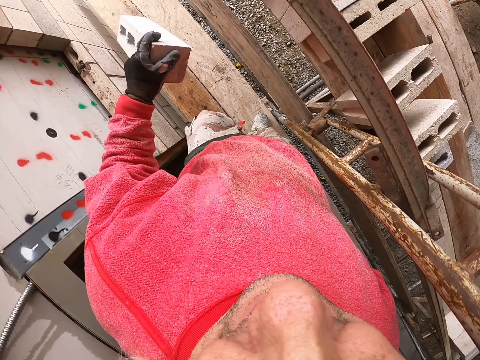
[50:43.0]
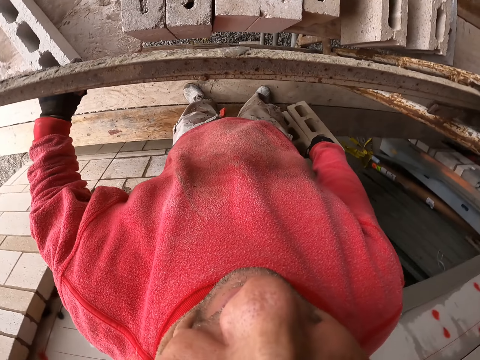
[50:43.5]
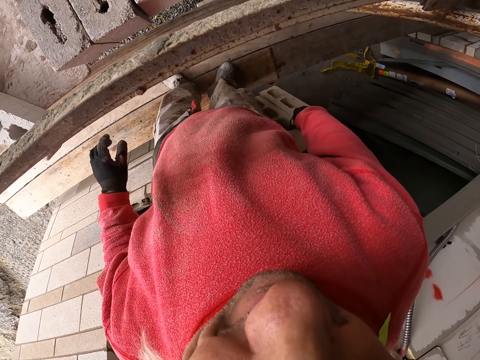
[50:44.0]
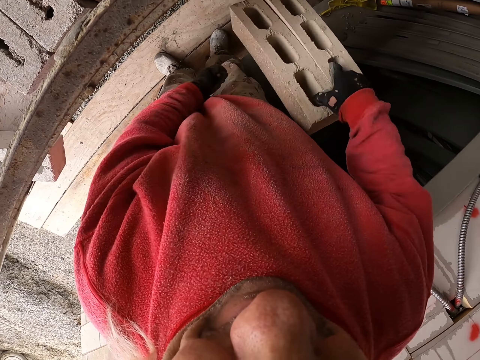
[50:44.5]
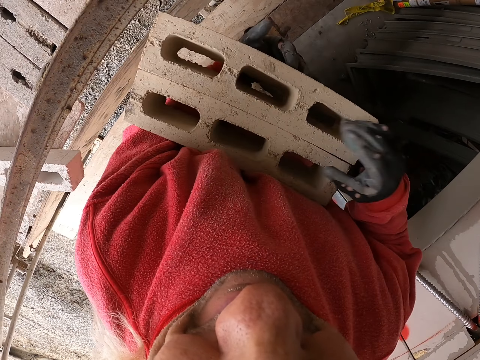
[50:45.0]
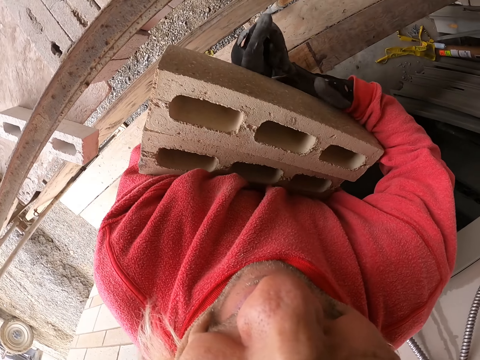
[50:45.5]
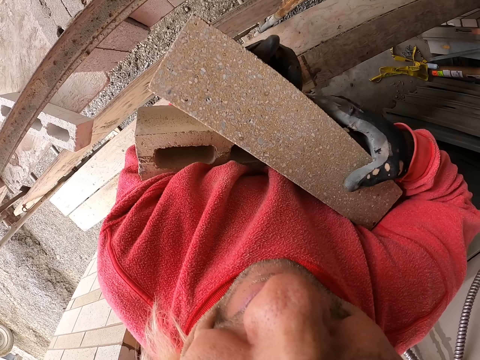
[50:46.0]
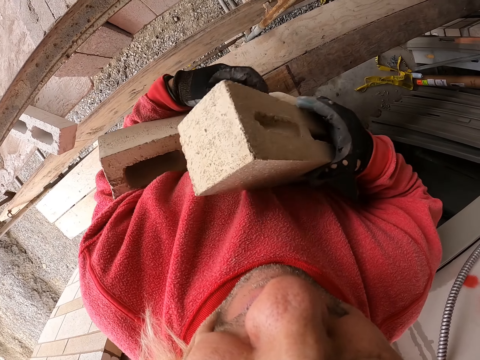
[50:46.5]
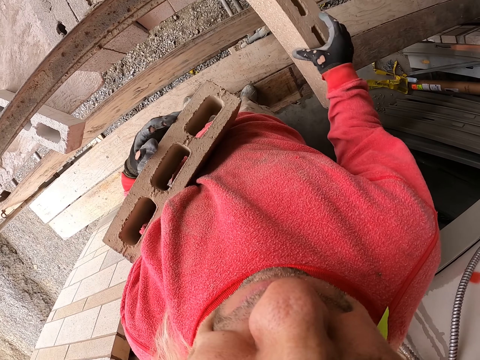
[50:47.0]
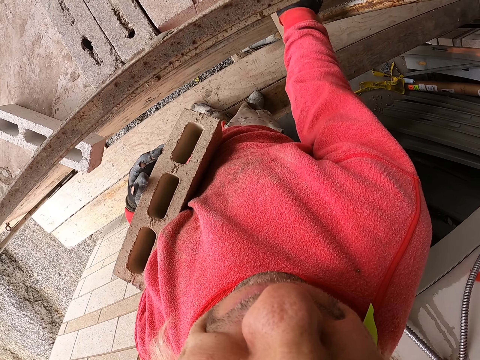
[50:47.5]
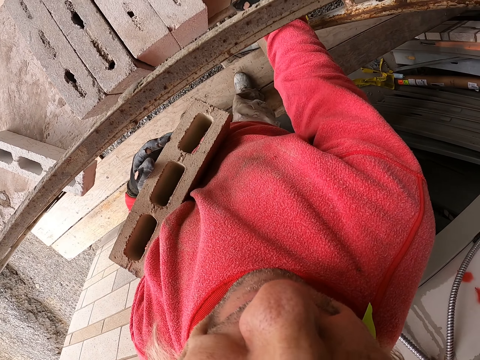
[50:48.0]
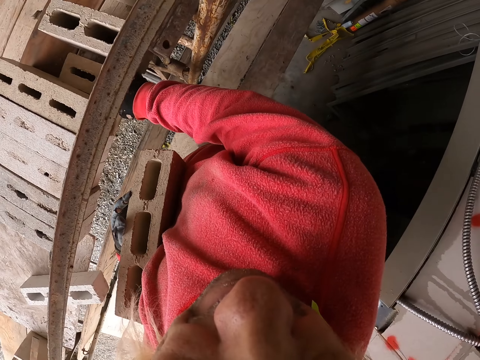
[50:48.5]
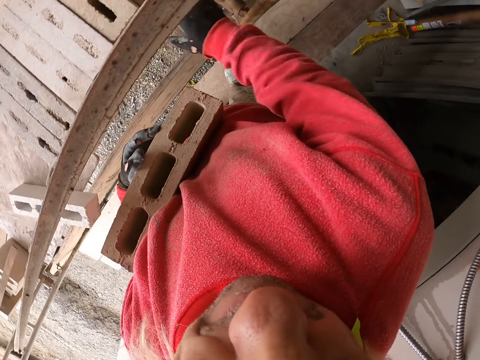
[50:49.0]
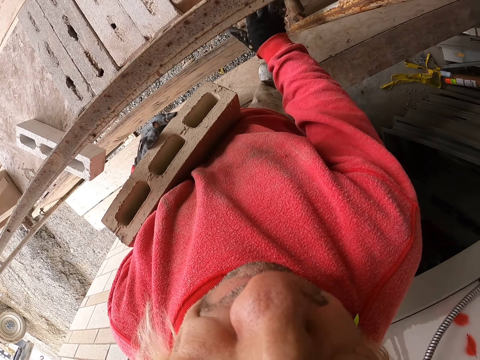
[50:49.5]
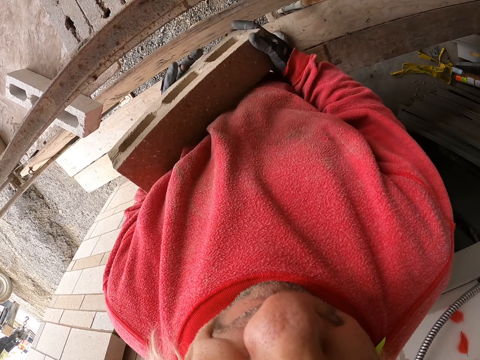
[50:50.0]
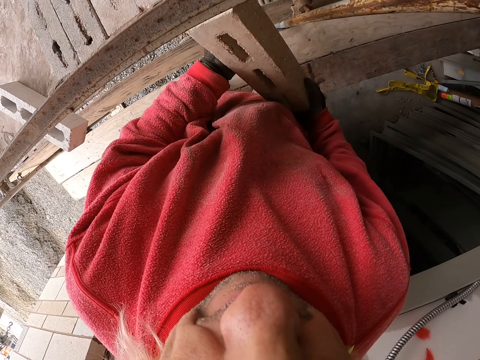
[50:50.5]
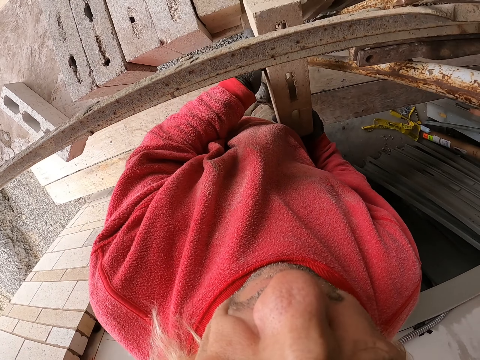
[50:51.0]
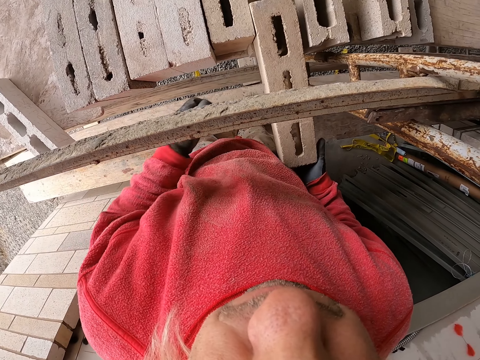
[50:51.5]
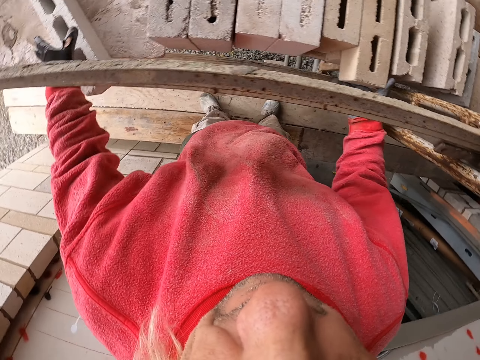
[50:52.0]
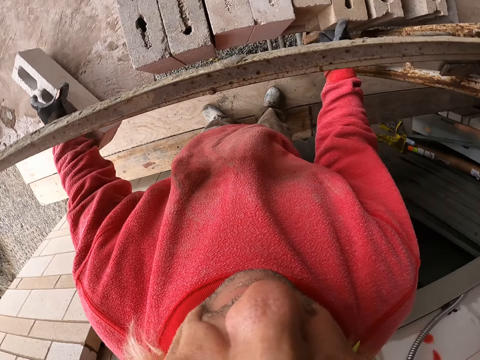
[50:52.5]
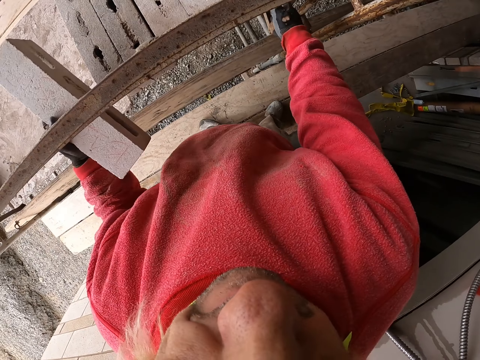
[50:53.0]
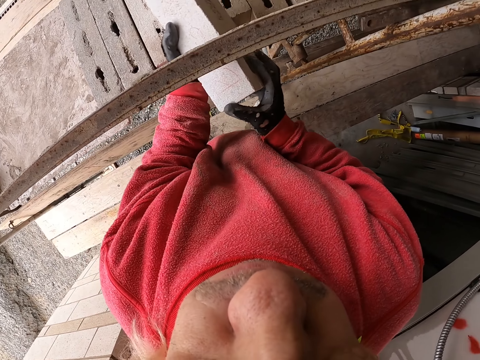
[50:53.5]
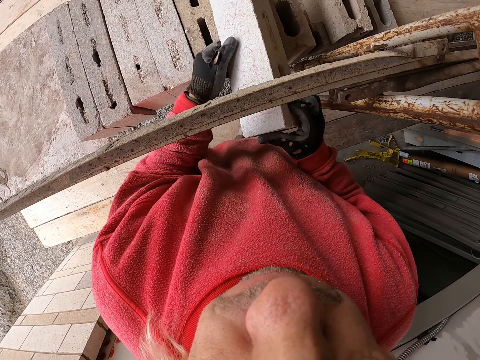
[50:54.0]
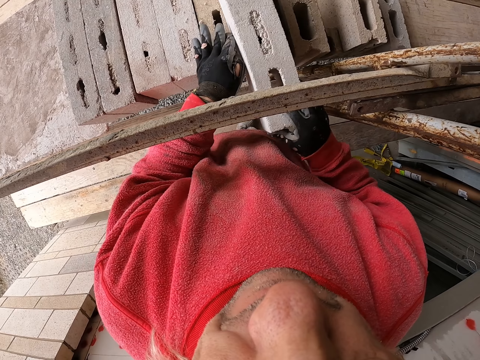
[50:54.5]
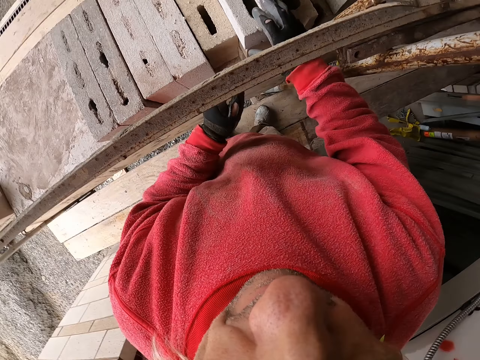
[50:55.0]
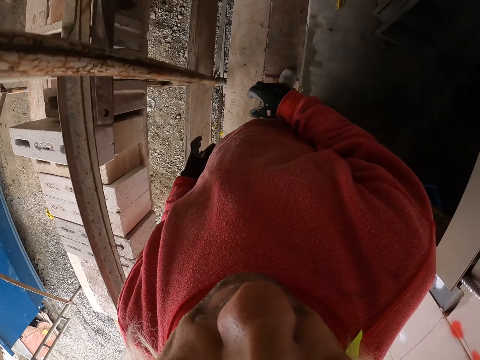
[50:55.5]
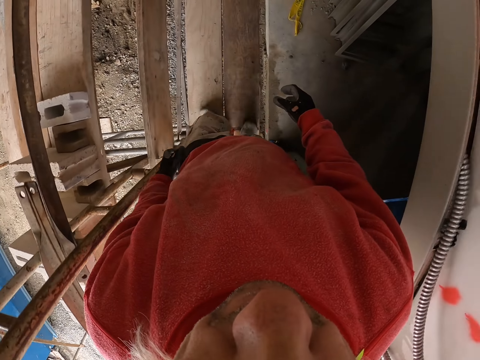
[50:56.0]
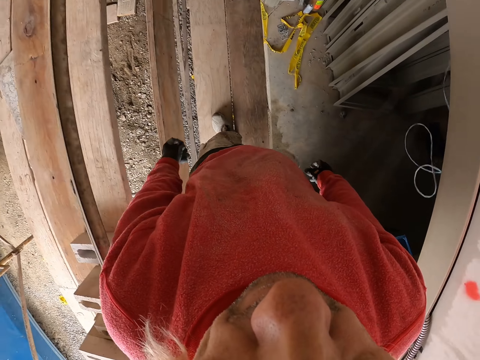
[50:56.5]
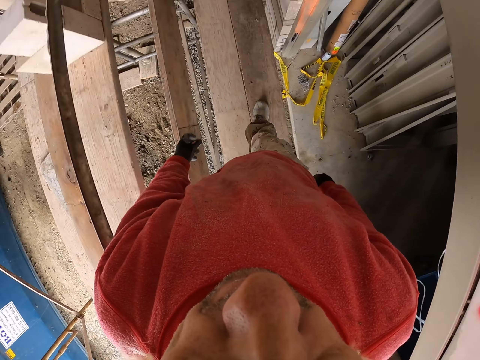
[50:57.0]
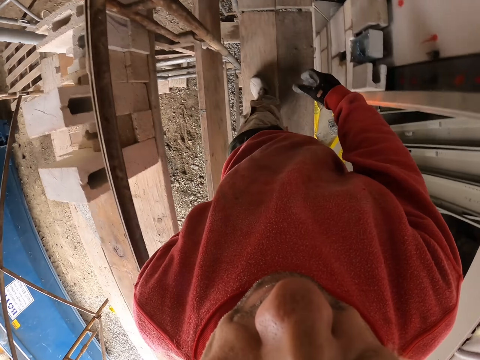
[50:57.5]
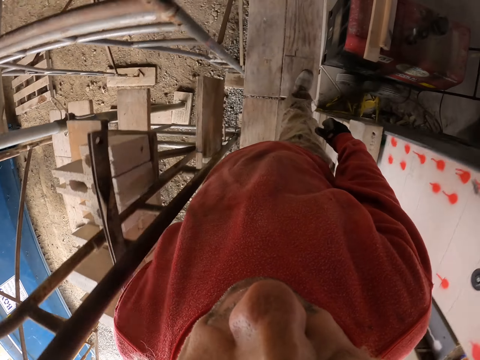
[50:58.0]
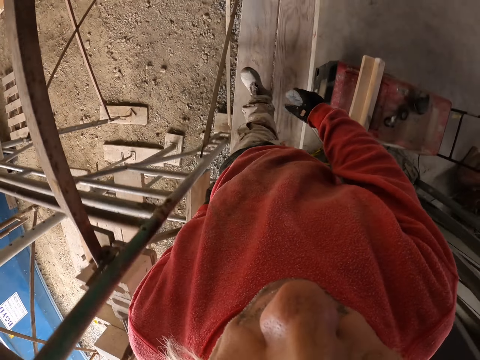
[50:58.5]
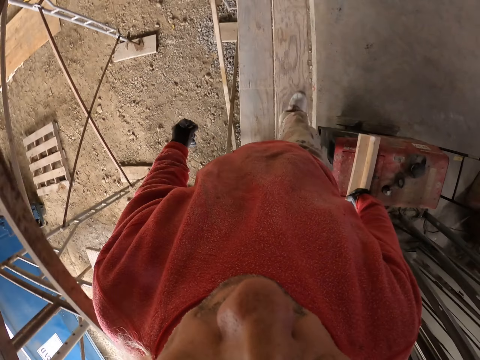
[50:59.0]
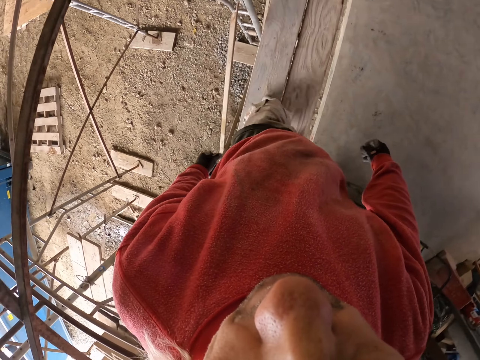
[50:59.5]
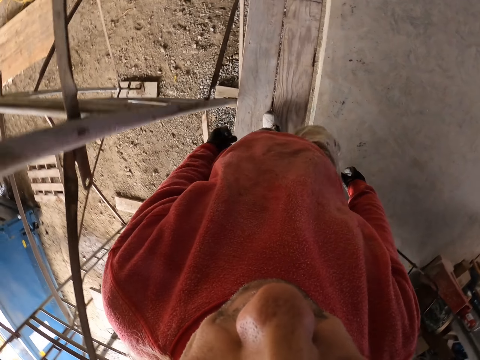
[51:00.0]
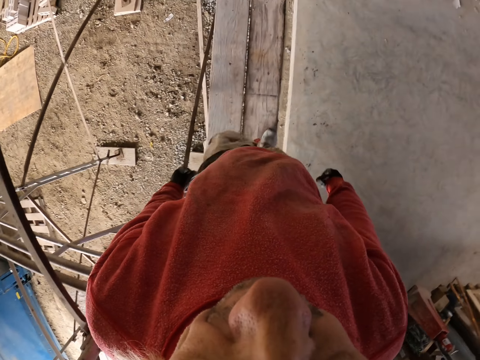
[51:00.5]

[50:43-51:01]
The camera wearer touches the bricks. They put the bricks on the wood. They walk in the construction site.

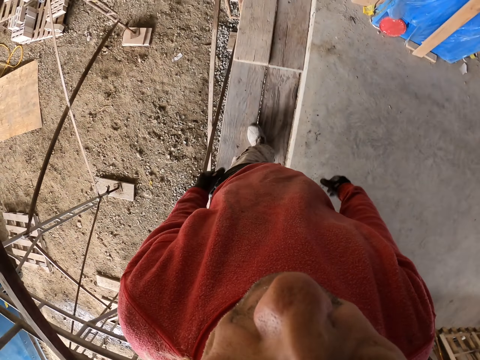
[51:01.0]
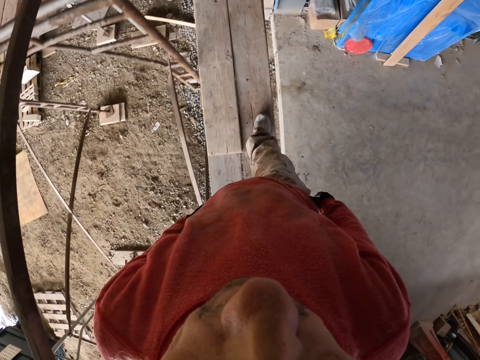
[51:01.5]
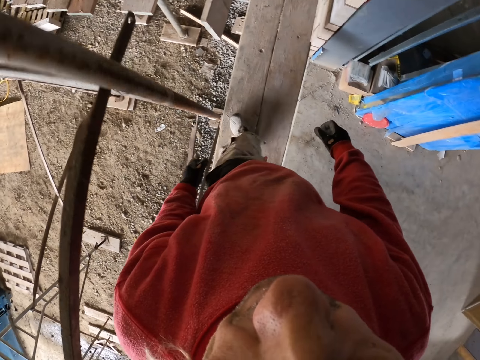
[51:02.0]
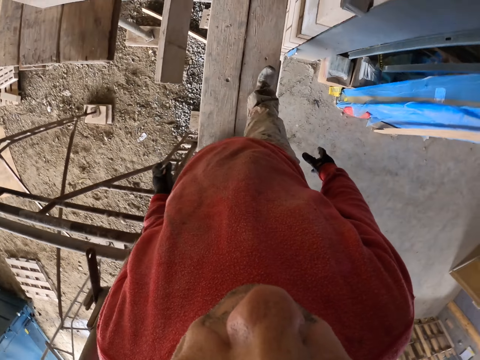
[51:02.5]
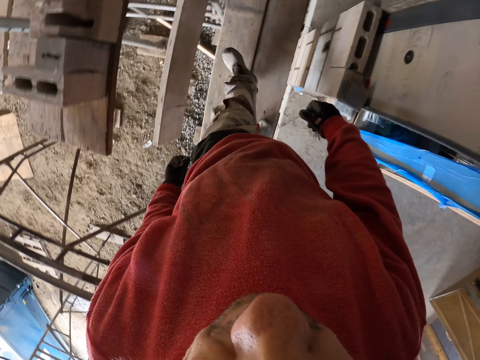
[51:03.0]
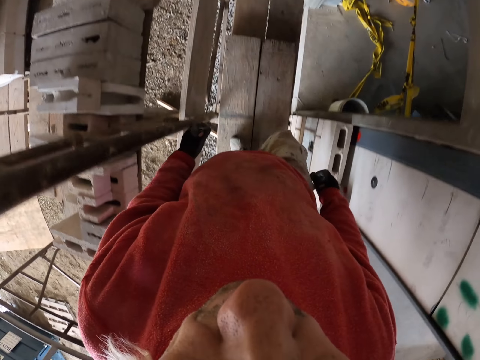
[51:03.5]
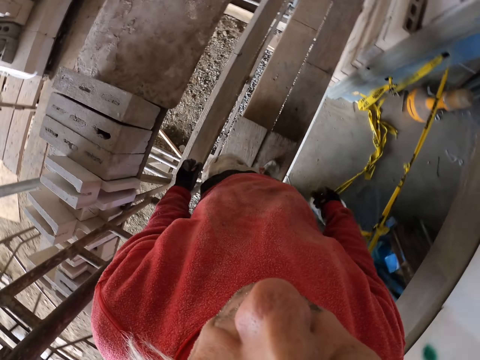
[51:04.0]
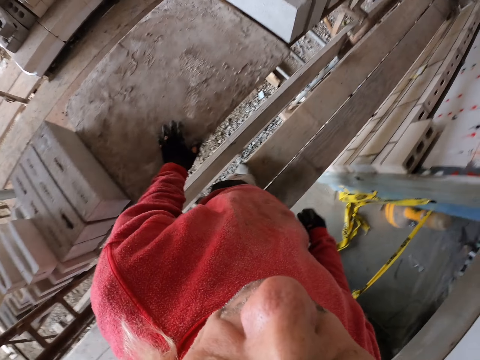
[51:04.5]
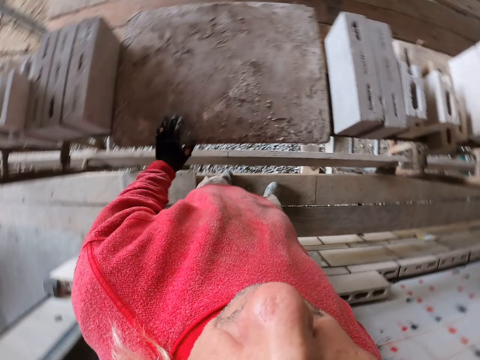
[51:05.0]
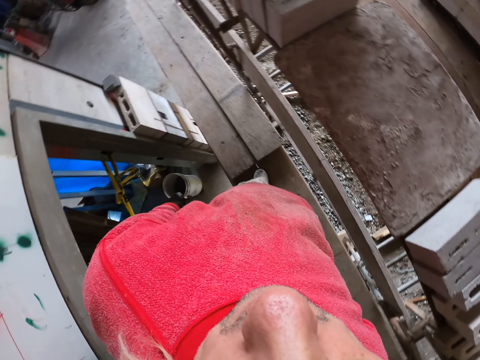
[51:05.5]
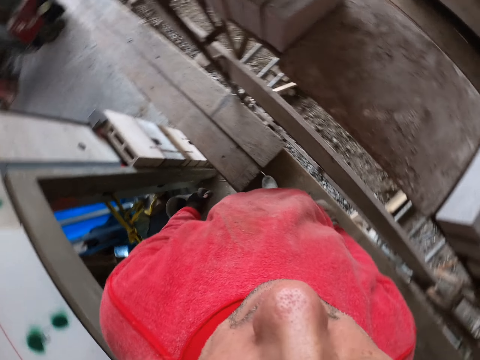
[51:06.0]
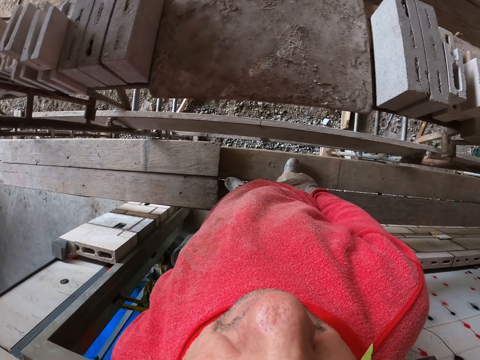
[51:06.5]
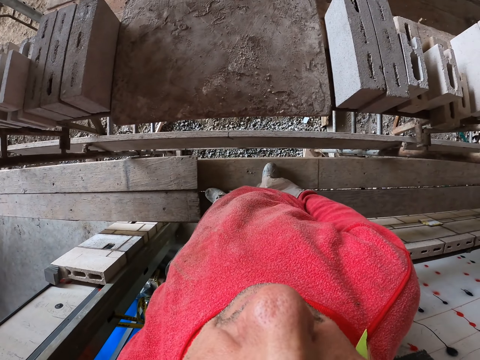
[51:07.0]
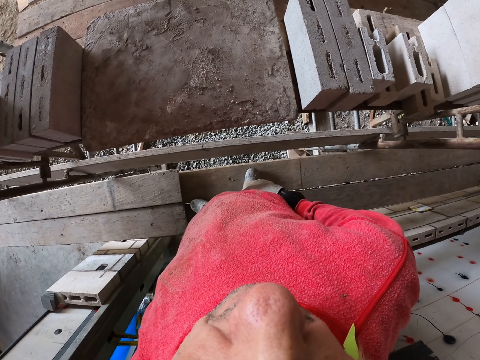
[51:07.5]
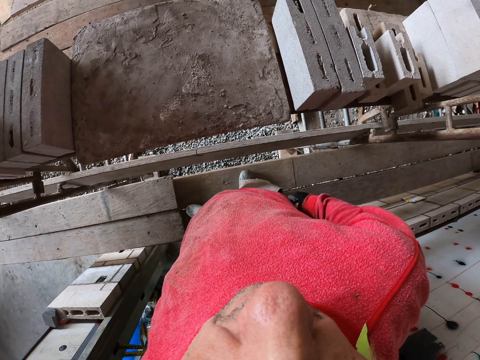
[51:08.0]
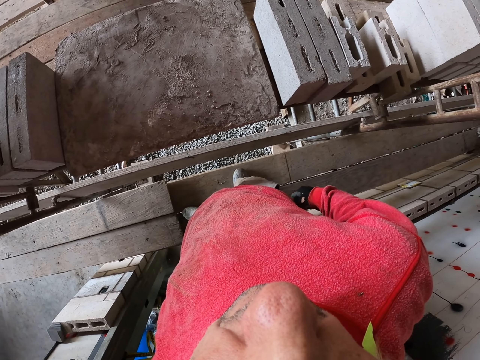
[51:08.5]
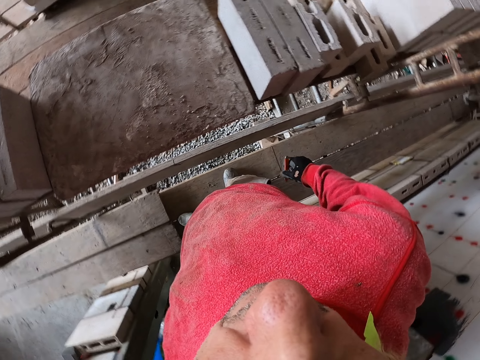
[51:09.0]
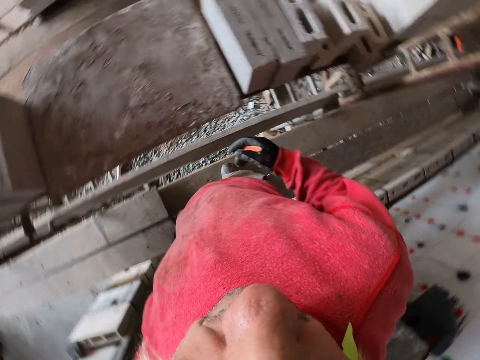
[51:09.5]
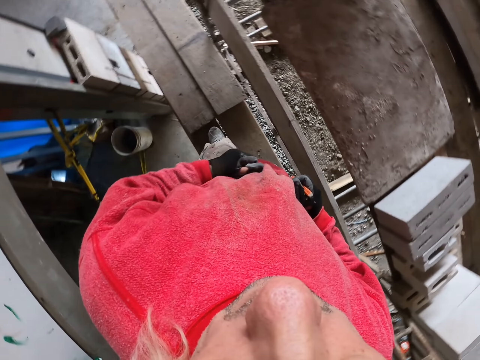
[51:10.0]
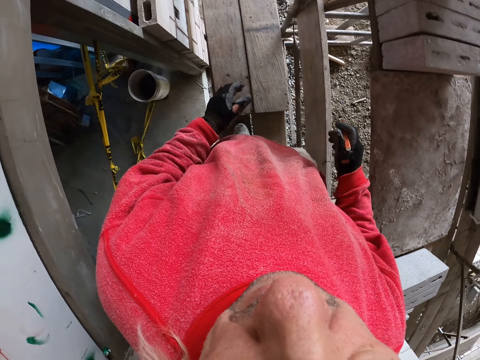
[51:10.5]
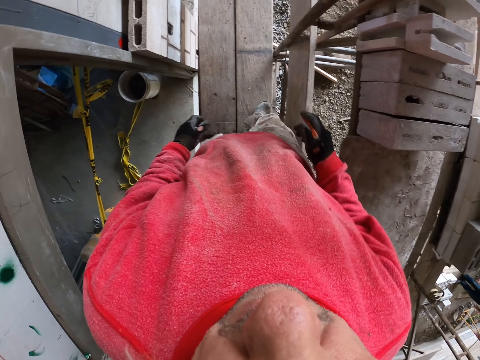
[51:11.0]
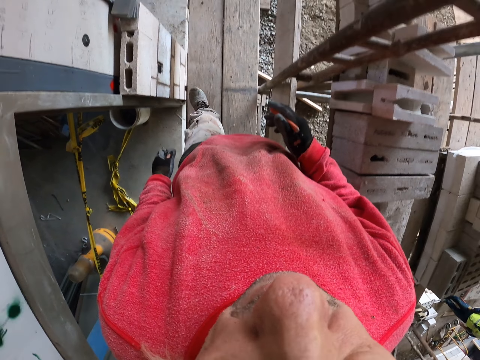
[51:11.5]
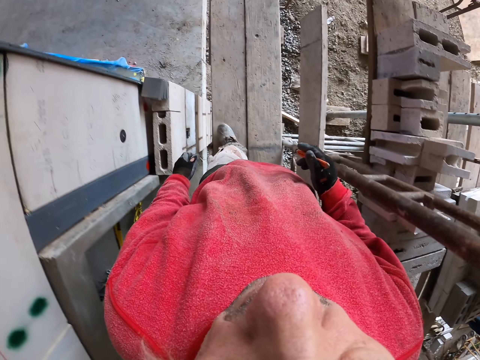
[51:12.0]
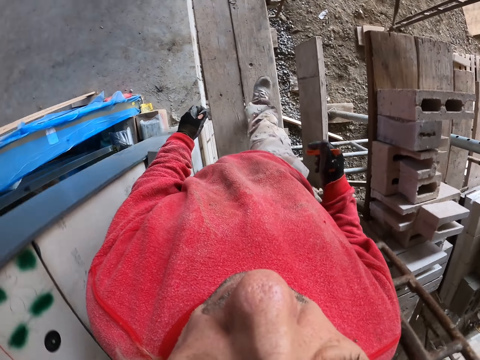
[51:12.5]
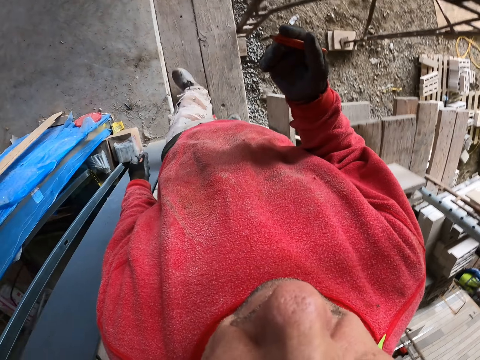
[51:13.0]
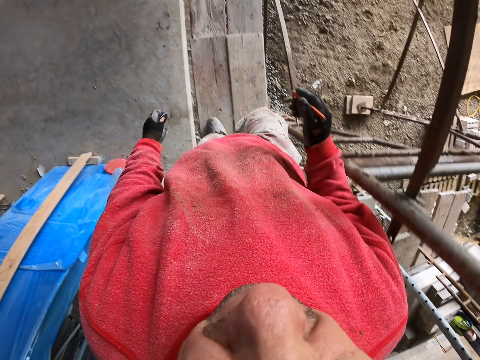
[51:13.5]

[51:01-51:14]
The camera wearer touches the phone. They walk.
